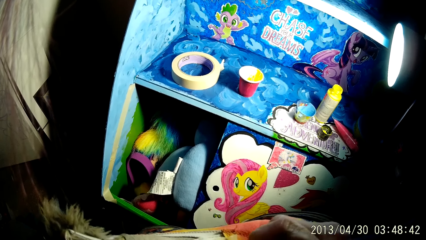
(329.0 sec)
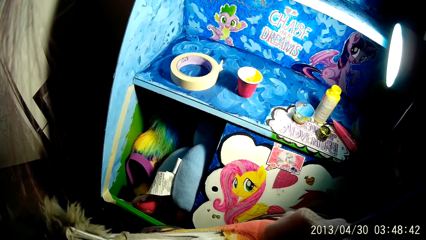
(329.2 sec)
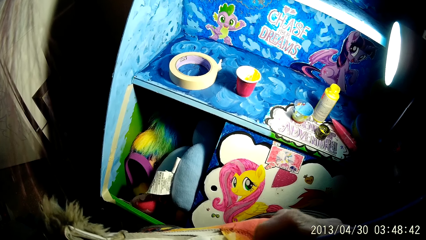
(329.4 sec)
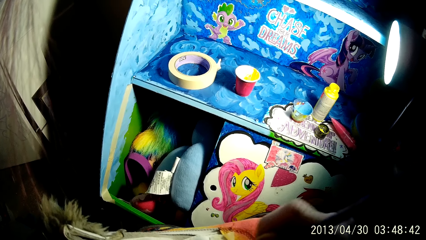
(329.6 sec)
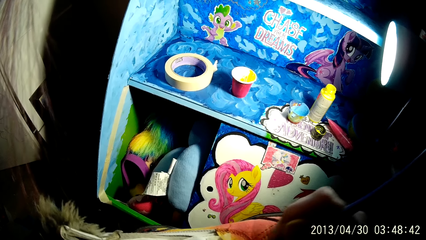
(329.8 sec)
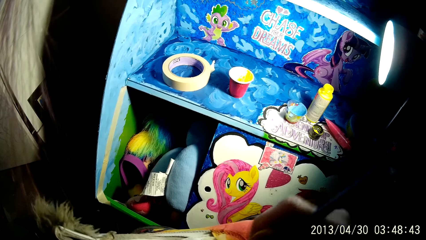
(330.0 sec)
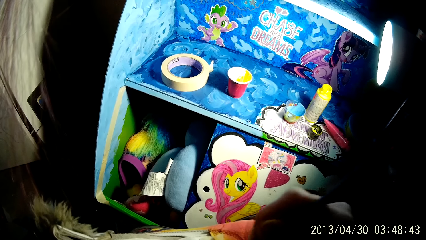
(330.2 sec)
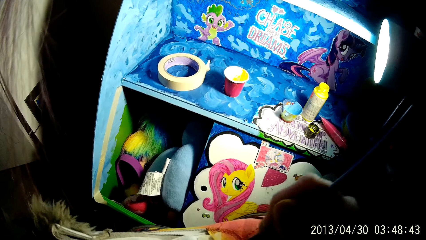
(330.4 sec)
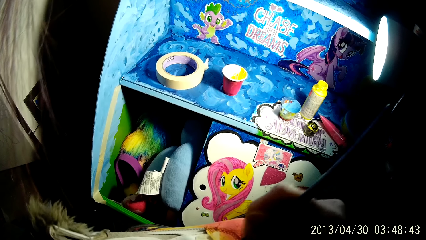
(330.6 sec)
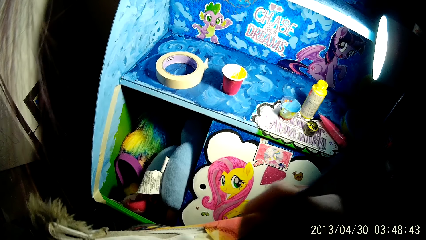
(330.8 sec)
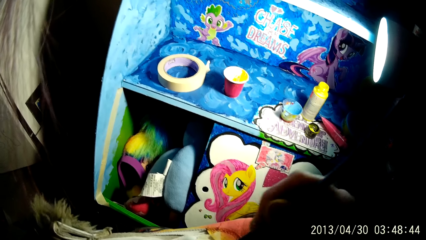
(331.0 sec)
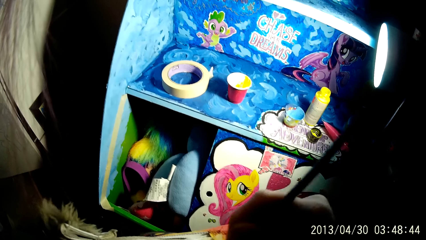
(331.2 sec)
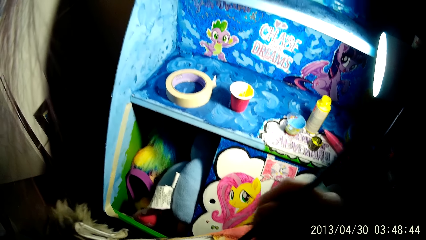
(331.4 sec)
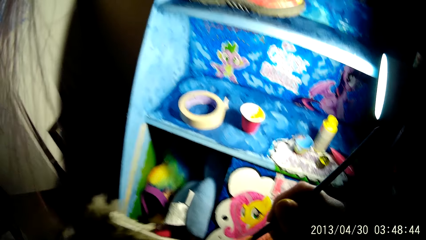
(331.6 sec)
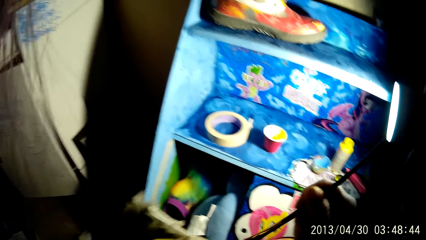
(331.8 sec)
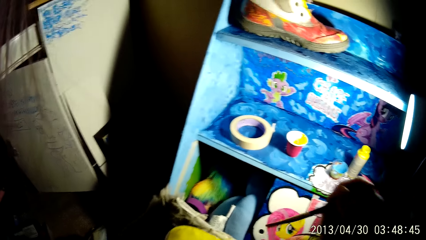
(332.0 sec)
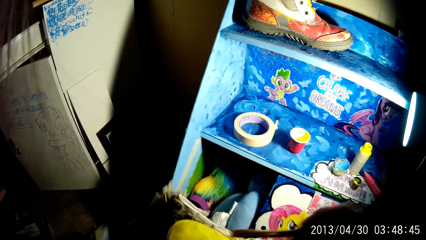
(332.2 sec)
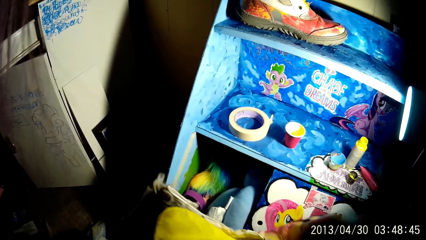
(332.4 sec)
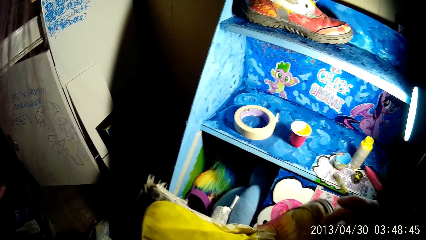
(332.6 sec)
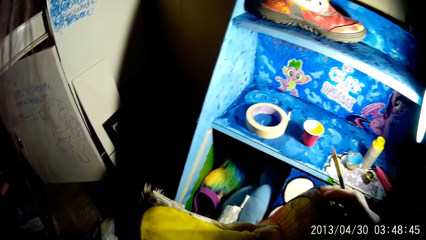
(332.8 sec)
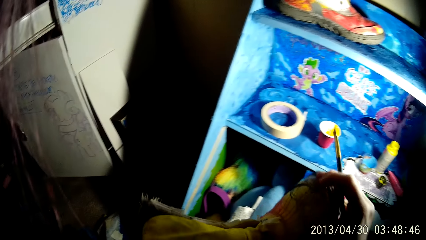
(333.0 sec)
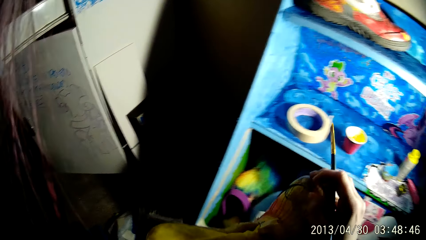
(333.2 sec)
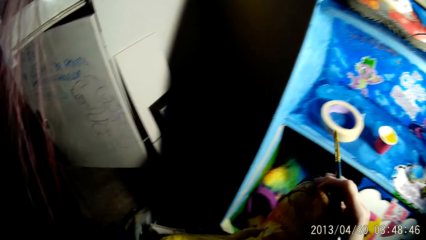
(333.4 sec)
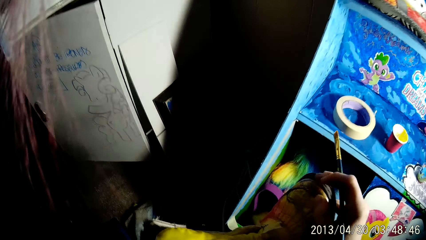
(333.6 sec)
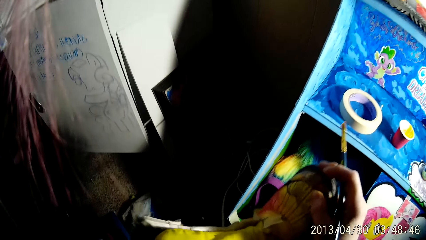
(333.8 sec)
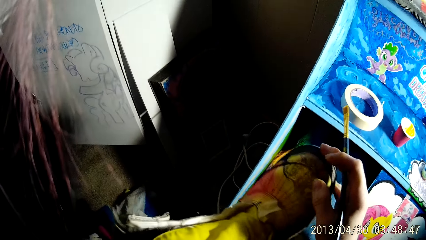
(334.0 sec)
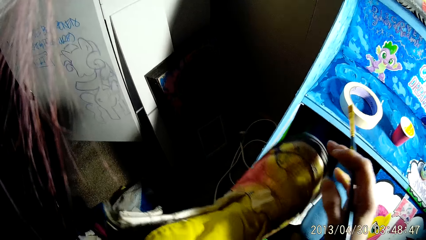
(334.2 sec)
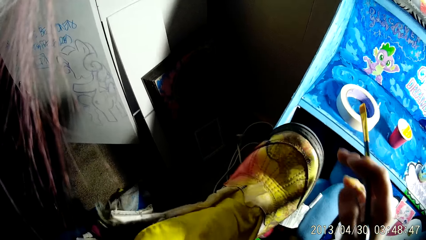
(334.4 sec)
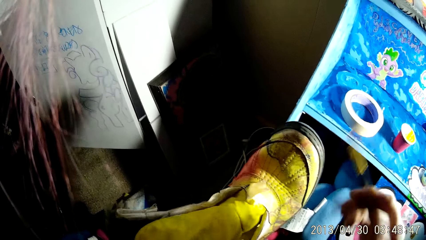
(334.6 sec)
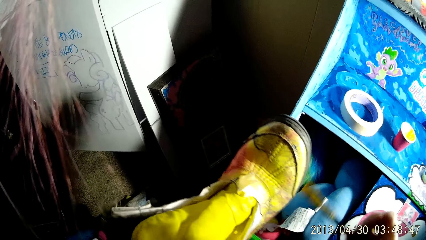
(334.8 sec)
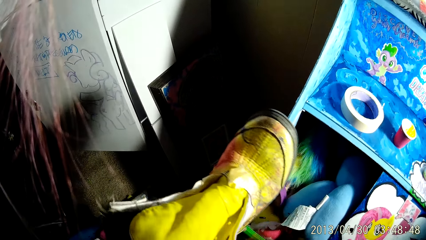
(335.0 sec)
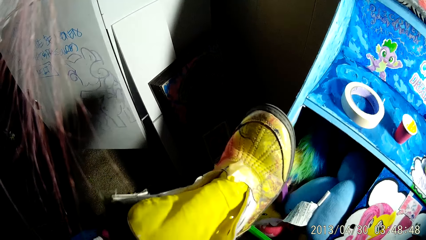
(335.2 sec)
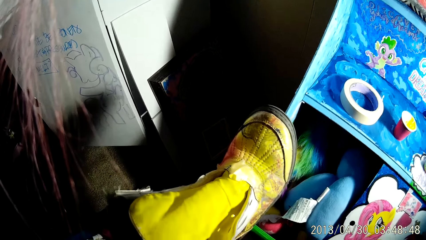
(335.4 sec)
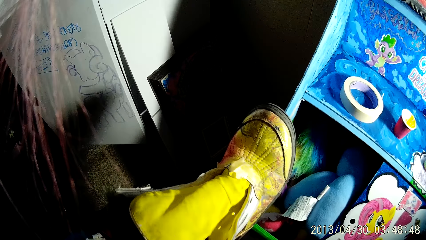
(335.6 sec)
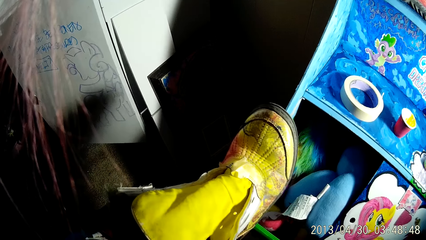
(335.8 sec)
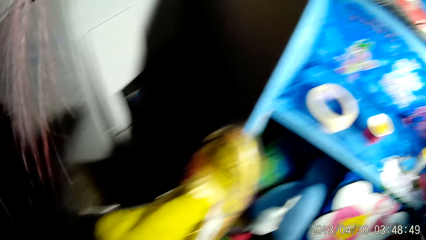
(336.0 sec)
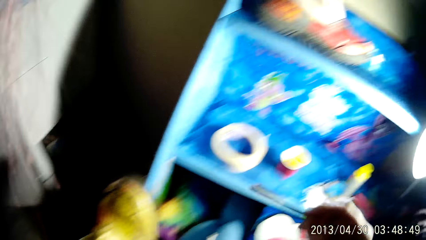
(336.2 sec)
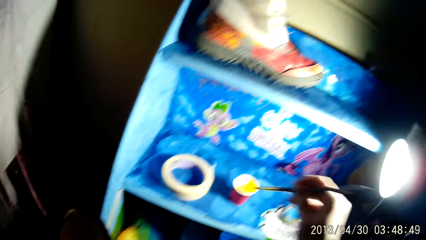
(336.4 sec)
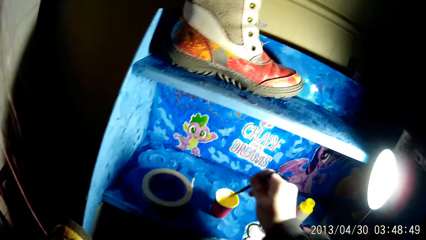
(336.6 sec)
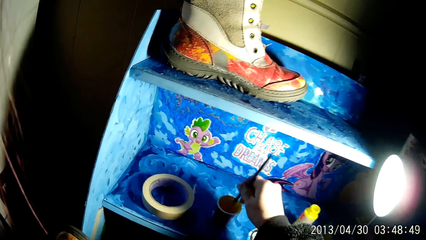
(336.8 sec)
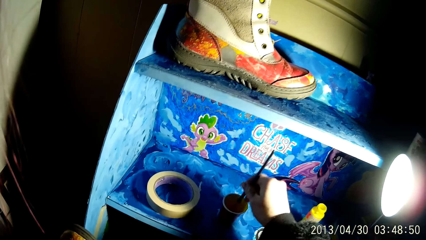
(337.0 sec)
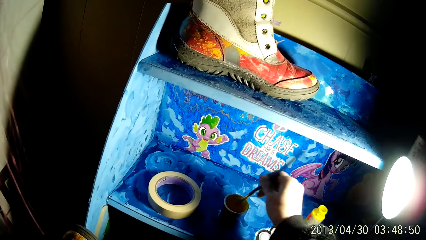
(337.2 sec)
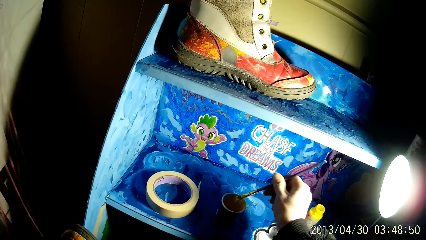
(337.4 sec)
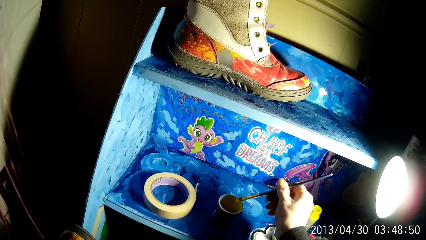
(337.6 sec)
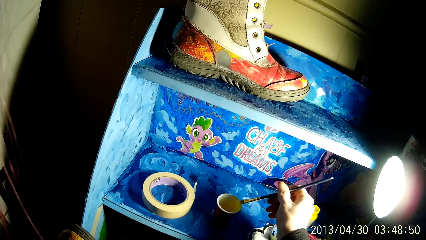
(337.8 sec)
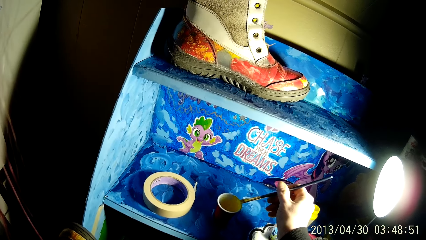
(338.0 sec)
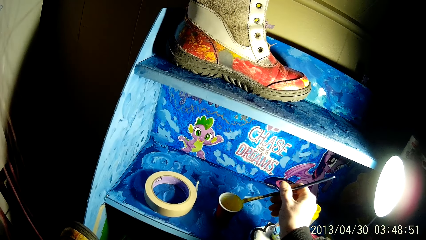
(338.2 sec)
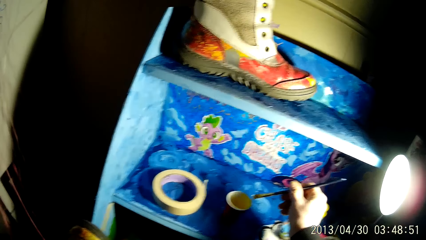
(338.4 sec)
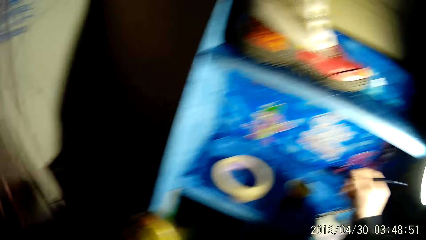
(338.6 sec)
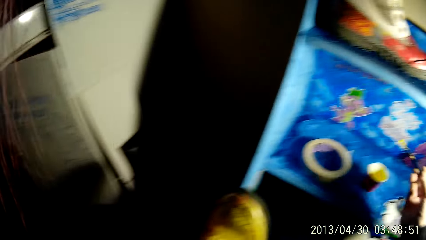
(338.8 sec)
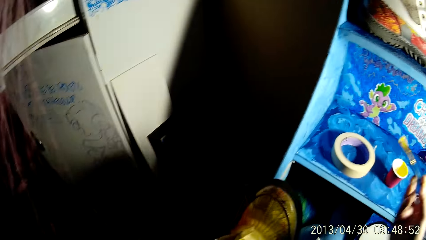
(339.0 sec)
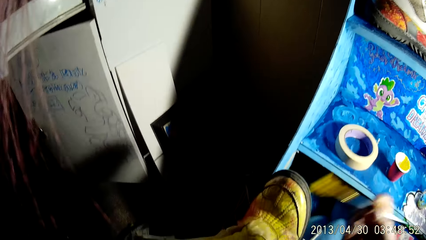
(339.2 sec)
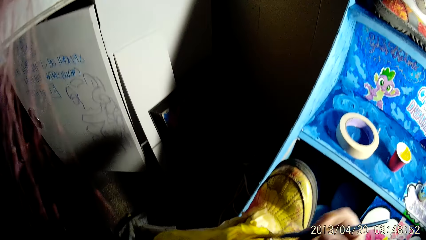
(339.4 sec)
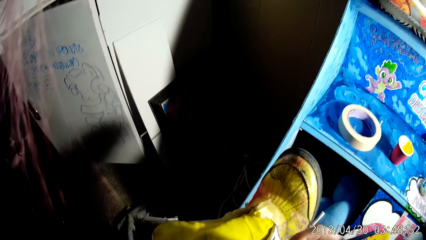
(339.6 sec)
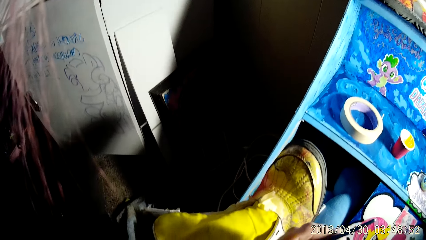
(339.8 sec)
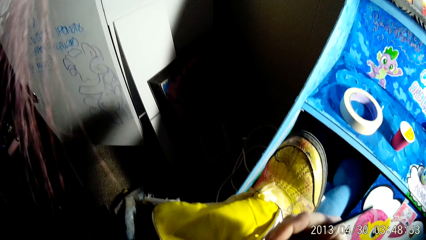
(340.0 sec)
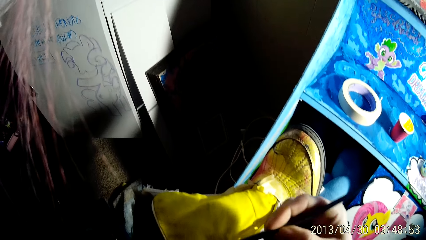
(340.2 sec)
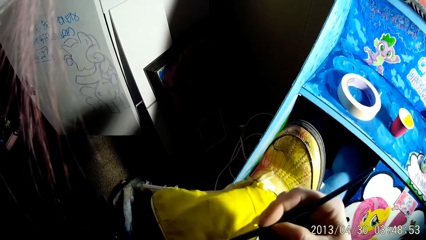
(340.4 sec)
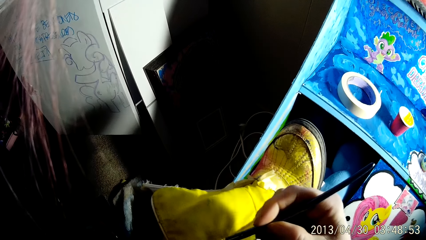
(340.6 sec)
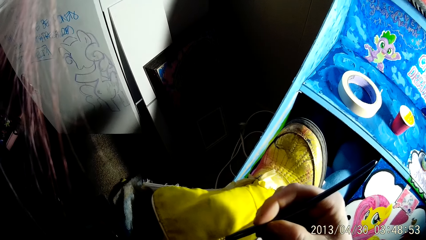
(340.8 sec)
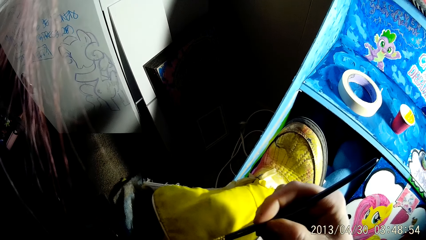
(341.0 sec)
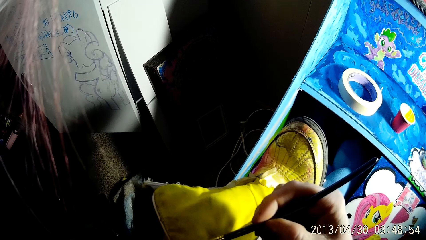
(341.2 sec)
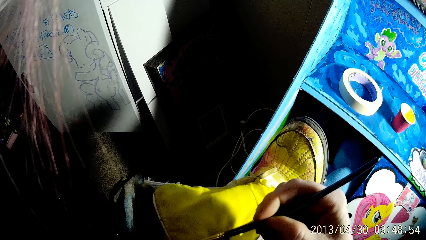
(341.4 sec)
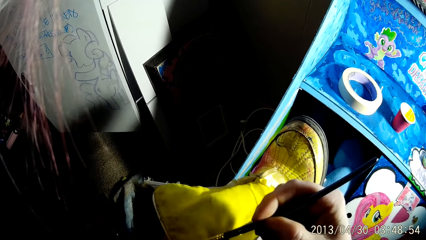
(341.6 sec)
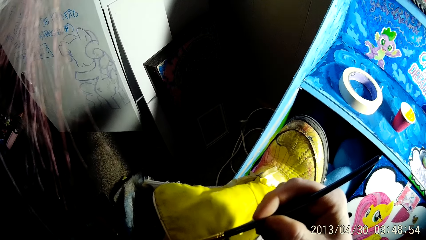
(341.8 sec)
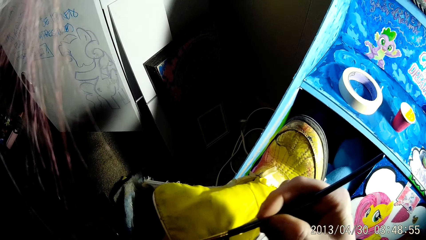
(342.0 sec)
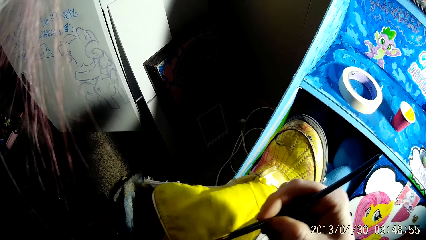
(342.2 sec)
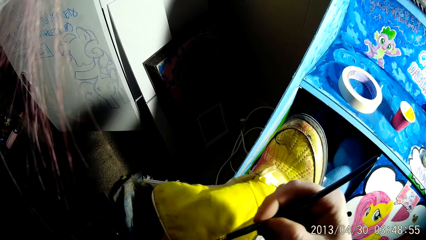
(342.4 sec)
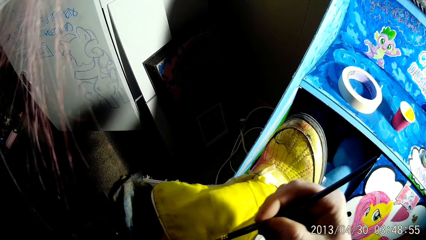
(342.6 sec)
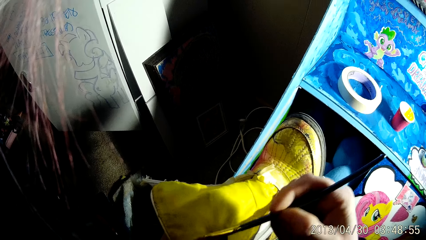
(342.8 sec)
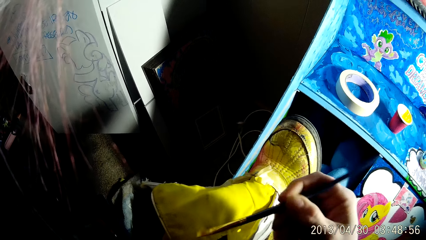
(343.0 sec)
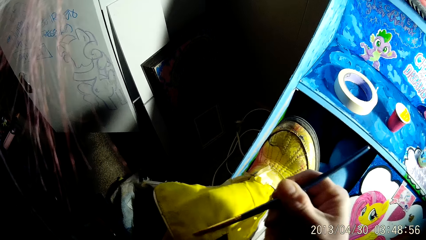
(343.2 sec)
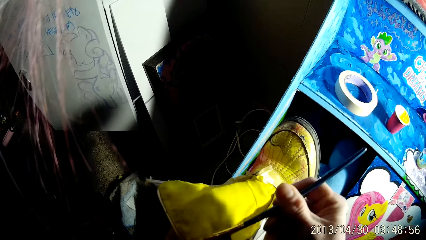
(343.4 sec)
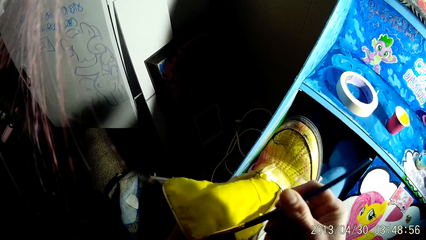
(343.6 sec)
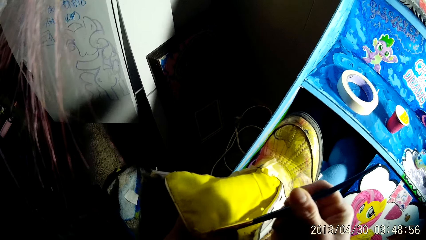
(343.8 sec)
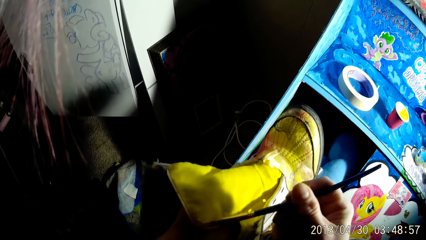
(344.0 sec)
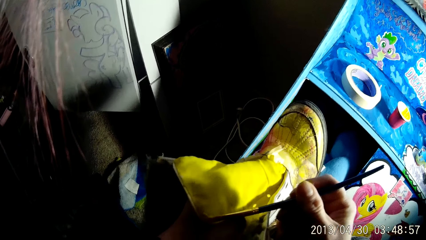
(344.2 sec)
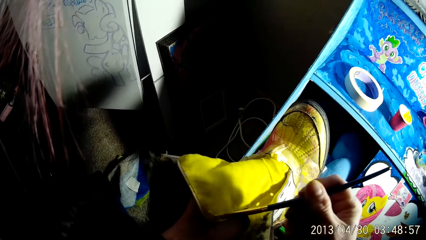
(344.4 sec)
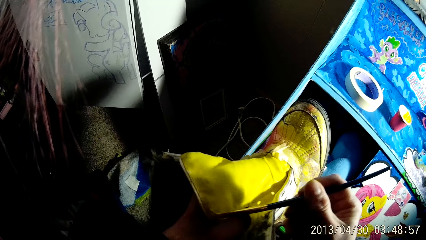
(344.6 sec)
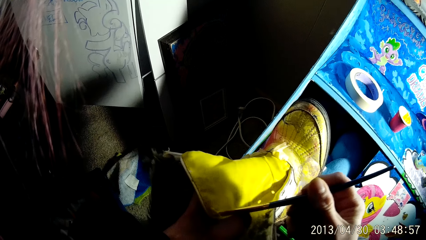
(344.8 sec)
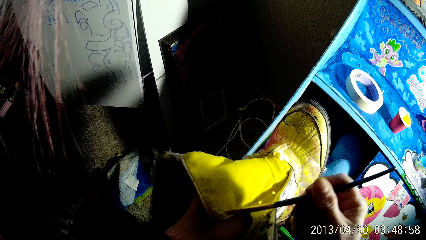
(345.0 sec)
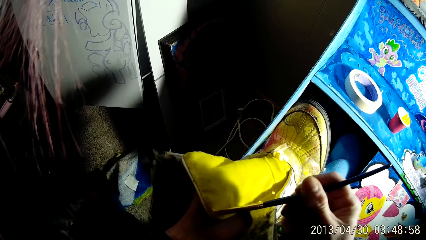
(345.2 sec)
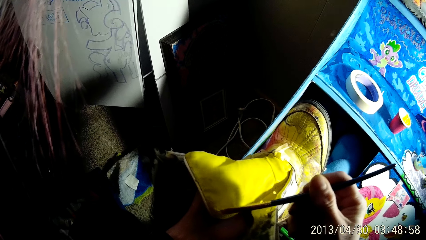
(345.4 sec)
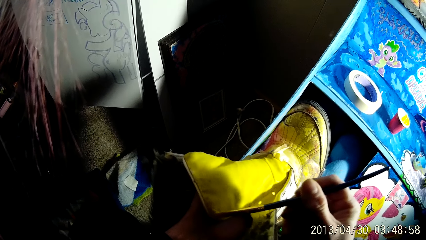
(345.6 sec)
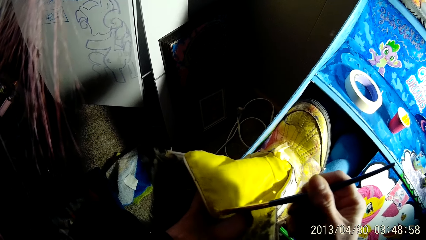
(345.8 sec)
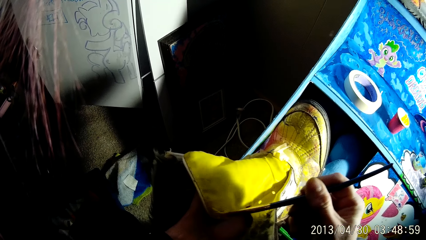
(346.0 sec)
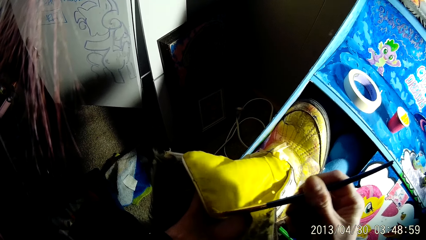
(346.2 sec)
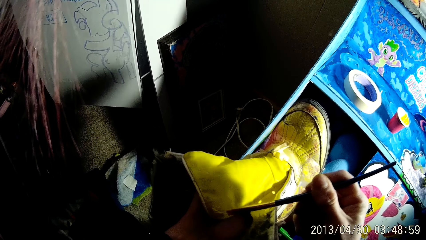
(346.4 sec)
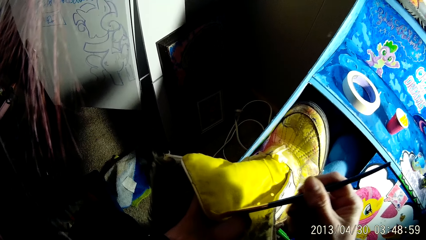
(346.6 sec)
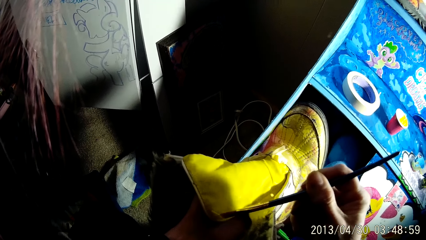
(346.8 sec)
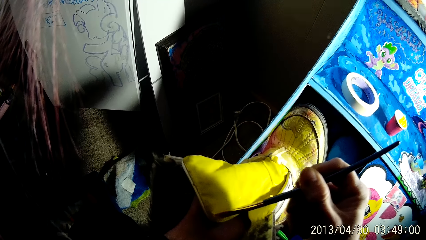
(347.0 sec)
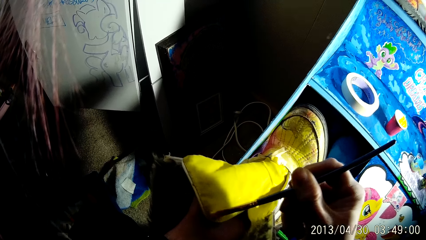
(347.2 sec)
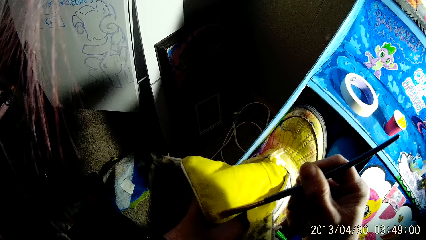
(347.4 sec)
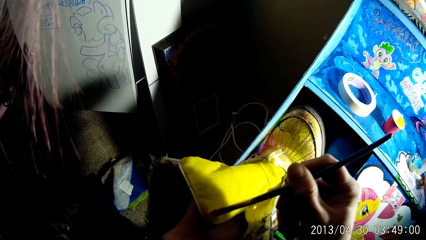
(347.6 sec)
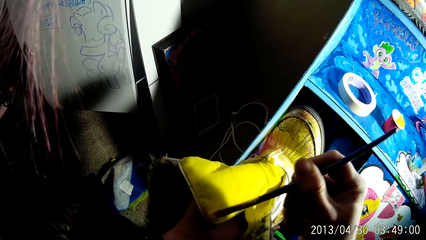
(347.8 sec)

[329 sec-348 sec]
The camera wearer lowers the boot with both hands. He dips the paintbrush into the cup of paint on the shelf with his right hand. He holds up the paintbrush with his right hand. He paints the boot with the paintbrush in his right hand.
